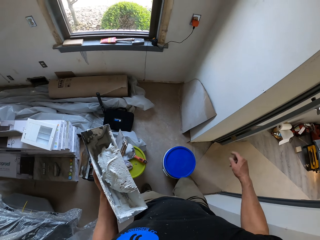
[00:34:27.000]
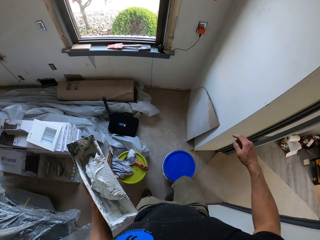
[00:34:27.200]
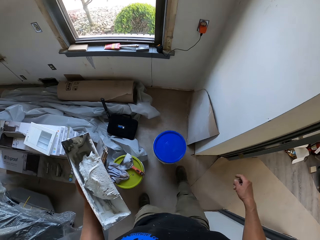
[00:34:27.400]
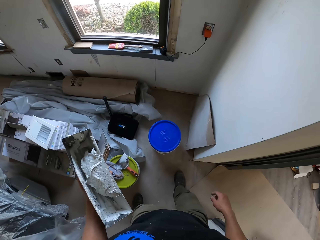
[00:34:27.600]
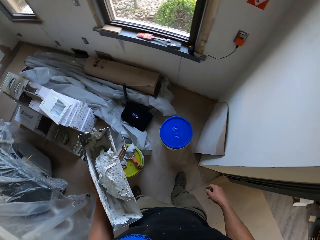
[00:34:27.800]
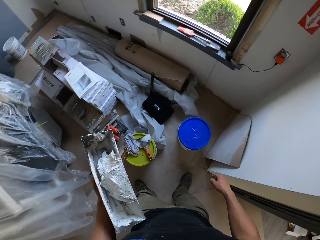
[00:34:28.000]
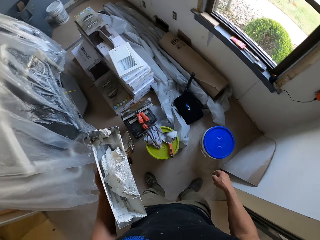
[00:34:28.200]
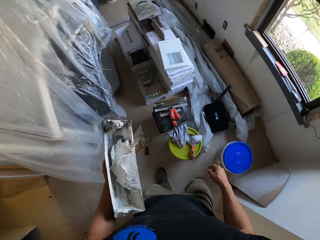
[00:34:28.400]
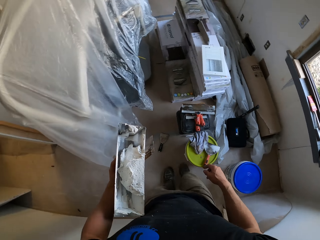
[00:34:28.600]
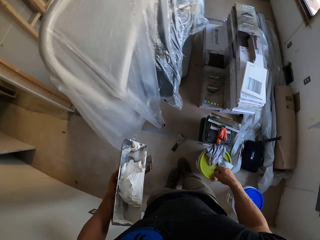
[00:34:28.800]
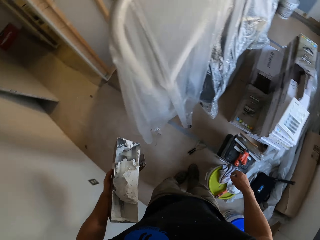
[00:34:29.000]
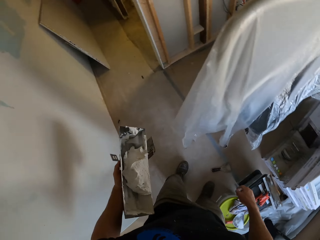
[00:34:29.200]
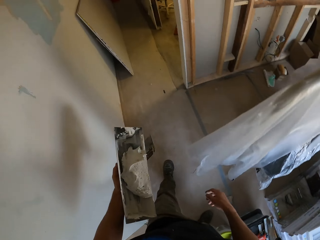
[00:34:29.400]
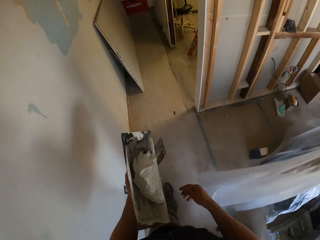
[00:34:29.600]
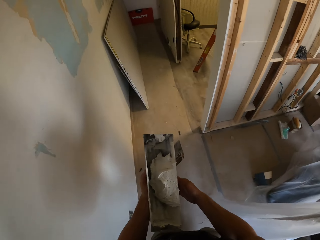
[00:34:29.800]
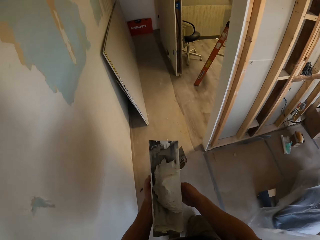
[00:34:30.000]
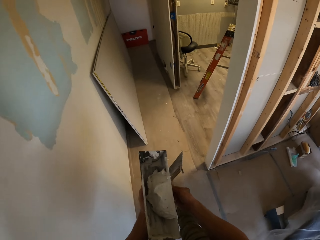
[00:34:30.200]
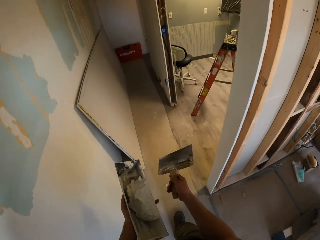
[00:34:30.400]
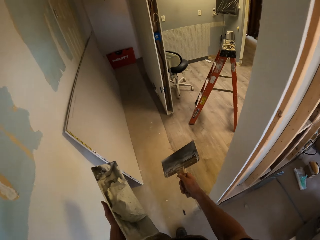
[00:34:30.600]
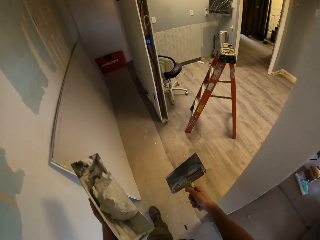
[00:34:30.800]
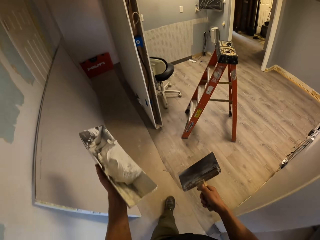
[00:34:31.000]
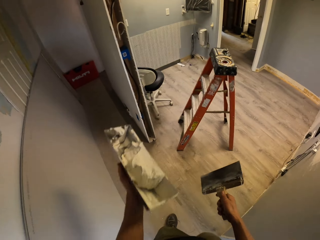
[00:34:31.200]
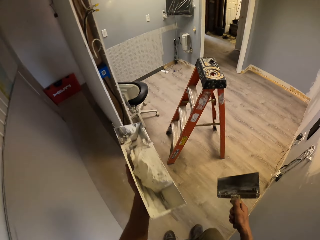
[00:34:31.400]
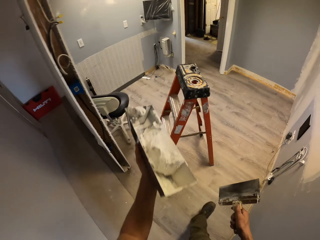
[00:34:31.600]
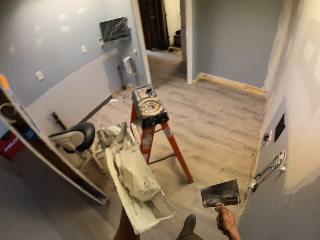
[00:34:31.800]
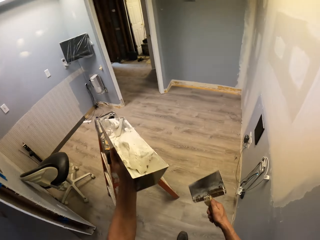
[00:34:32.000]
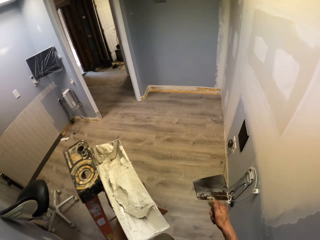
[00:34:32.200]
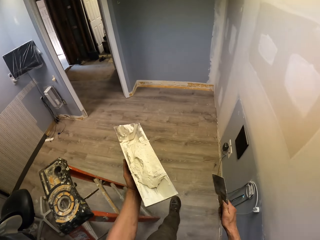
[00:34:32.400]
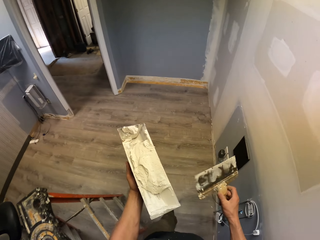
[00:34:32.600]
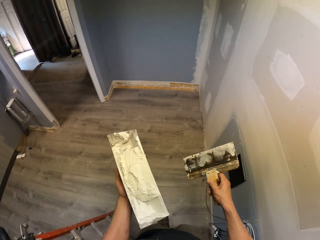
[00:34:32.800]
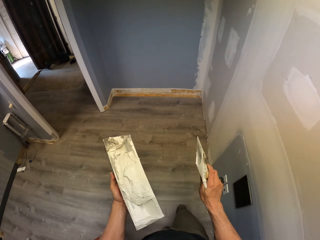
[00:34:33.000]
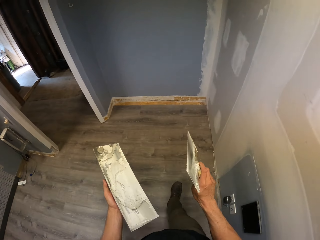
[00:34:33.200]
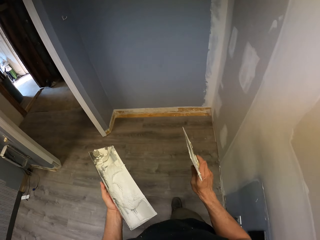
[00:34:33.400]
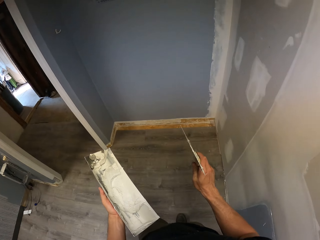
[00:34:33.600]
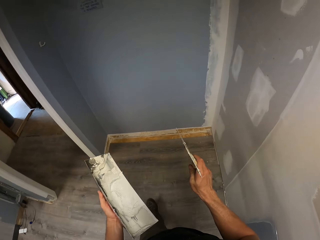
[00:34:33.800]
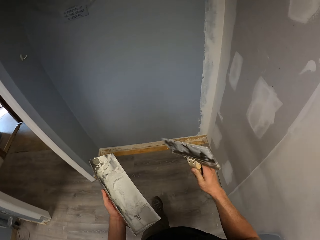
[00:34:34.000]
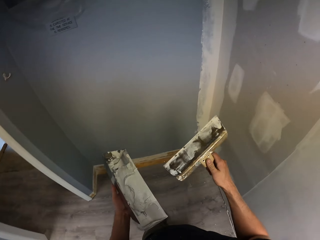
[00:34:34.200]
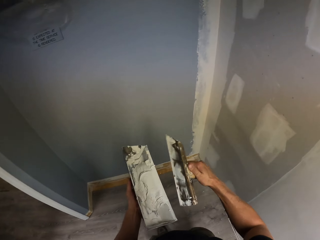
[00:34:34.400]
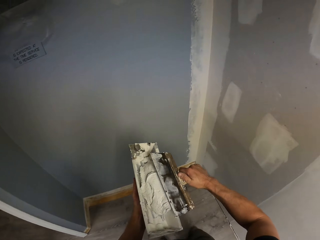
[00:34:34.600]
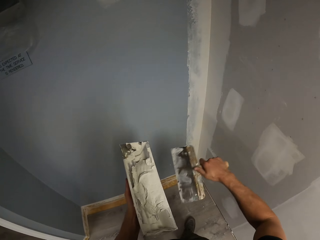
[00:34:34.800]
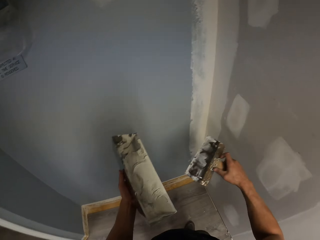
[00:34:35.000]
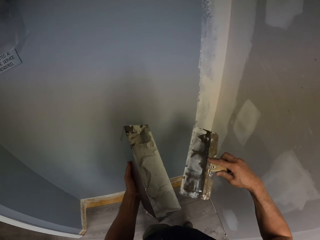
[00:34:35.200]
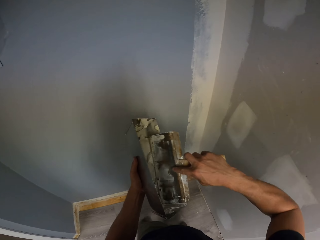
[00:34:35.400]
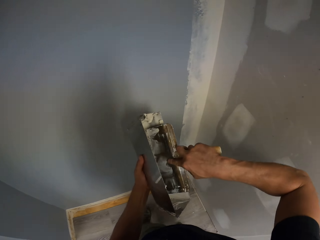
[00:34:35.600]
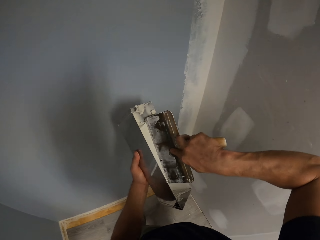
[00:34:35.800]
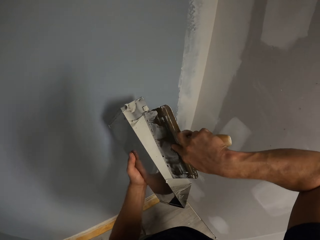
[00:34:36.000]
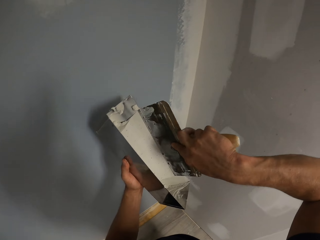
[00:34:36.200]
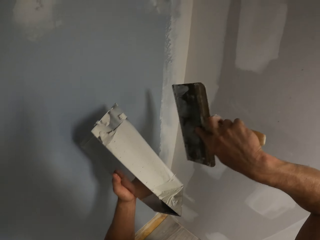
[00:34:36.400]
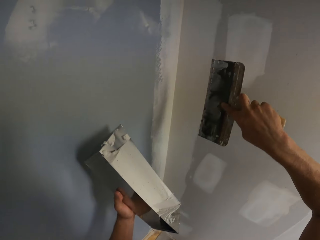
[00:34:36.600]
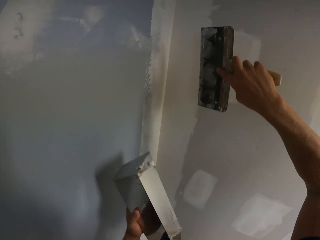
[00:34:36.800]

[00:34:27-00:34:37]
The camera wearer moves the bucket on the floor with his leg. He looks around the house. He walks around the house. He shakes the paints inside the container. He walks around the house. He wipes the trowel on the container. He scoops the paints inside the container with the trowel.

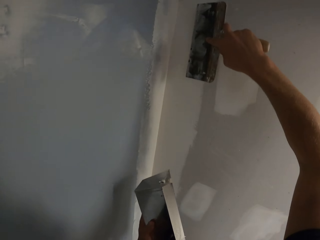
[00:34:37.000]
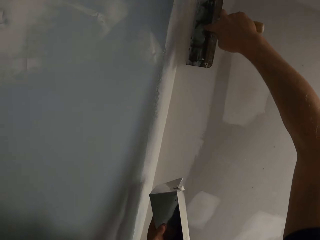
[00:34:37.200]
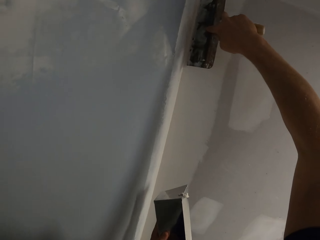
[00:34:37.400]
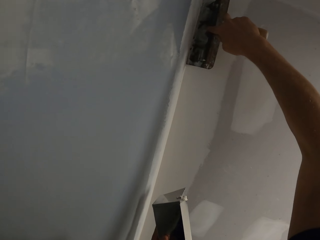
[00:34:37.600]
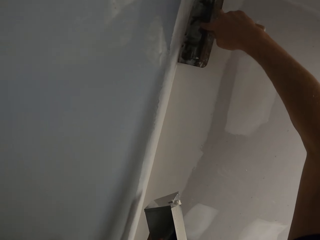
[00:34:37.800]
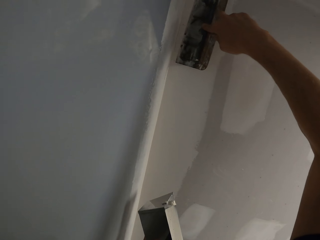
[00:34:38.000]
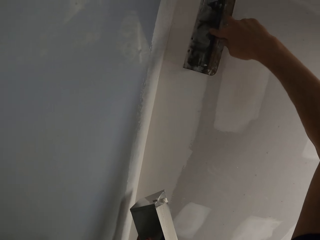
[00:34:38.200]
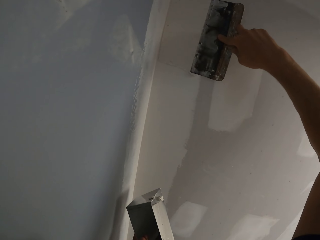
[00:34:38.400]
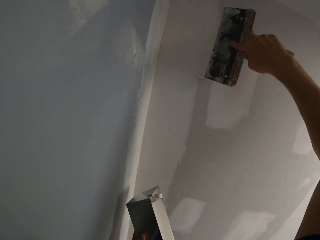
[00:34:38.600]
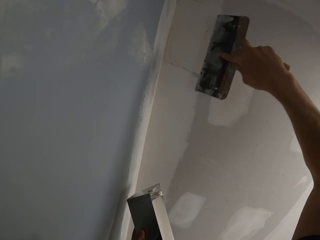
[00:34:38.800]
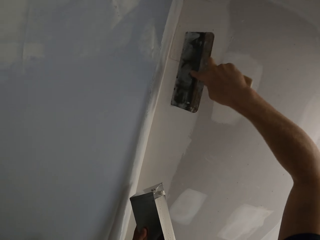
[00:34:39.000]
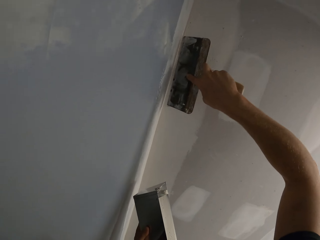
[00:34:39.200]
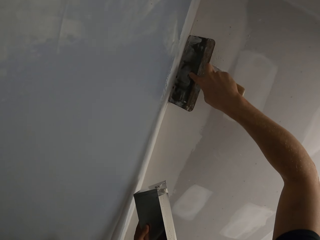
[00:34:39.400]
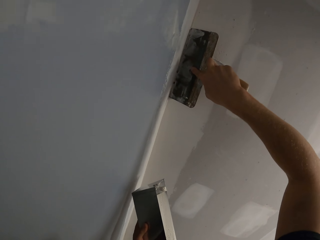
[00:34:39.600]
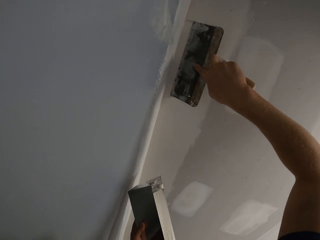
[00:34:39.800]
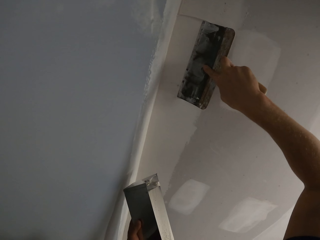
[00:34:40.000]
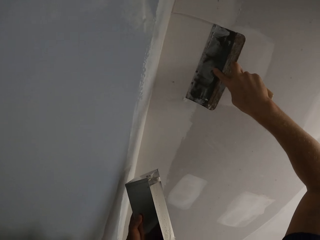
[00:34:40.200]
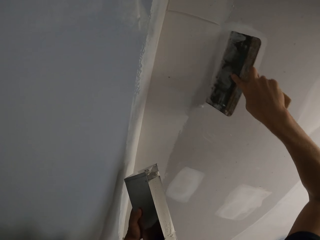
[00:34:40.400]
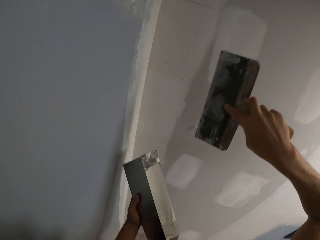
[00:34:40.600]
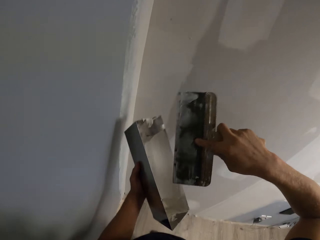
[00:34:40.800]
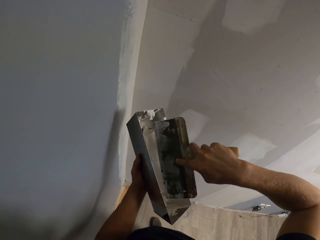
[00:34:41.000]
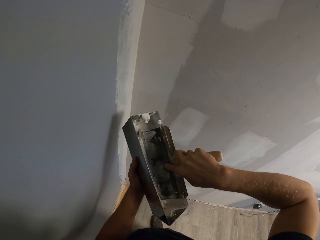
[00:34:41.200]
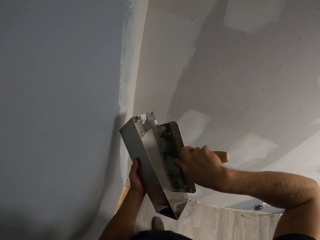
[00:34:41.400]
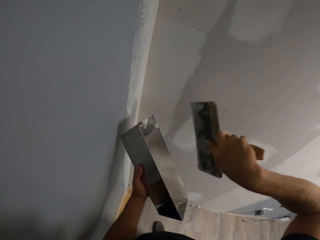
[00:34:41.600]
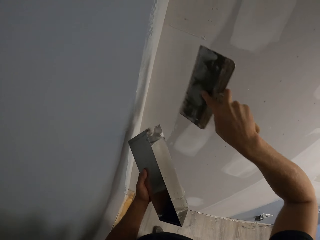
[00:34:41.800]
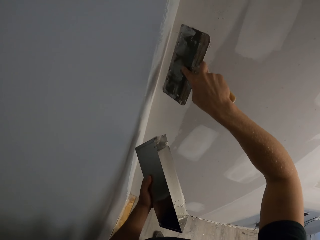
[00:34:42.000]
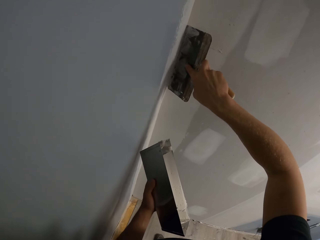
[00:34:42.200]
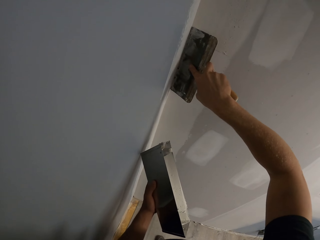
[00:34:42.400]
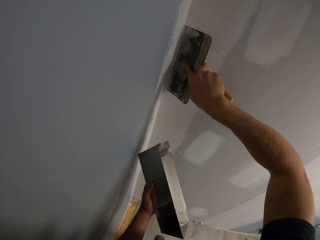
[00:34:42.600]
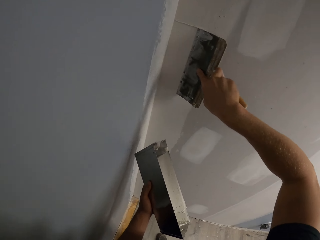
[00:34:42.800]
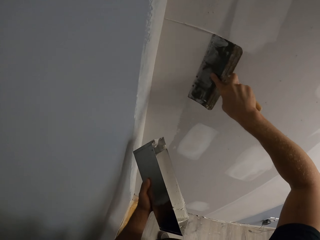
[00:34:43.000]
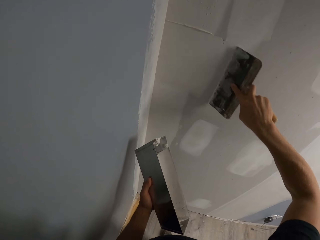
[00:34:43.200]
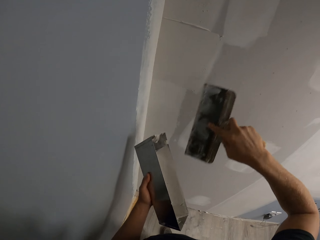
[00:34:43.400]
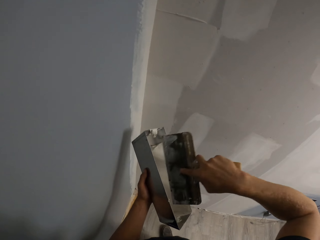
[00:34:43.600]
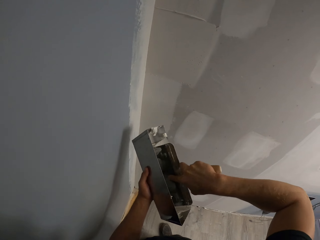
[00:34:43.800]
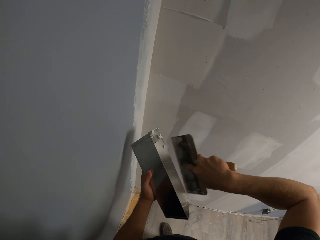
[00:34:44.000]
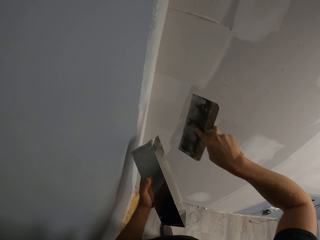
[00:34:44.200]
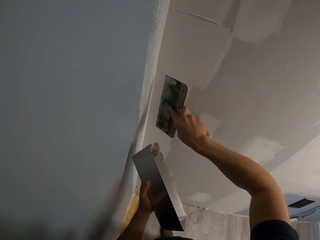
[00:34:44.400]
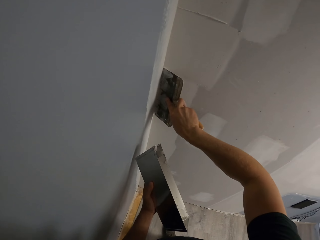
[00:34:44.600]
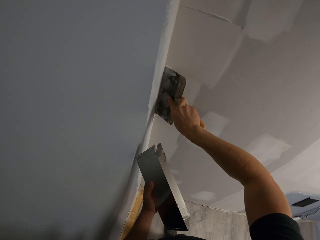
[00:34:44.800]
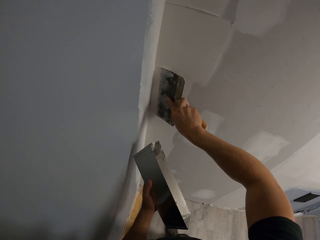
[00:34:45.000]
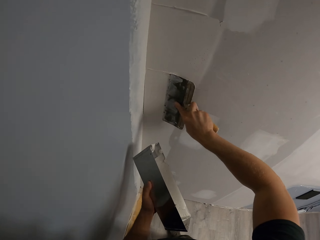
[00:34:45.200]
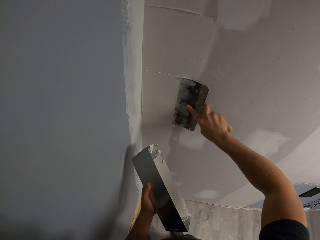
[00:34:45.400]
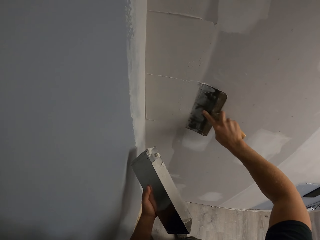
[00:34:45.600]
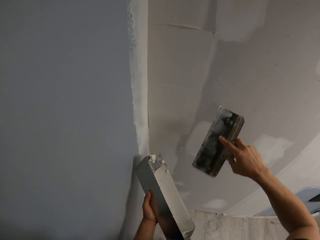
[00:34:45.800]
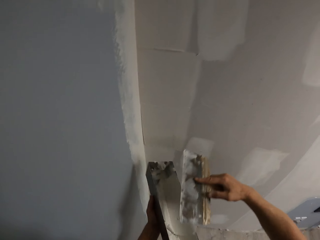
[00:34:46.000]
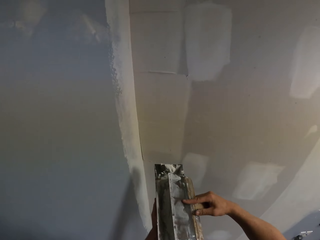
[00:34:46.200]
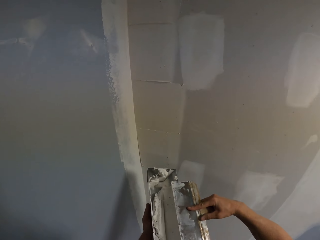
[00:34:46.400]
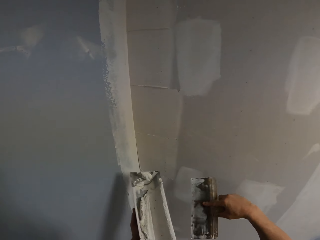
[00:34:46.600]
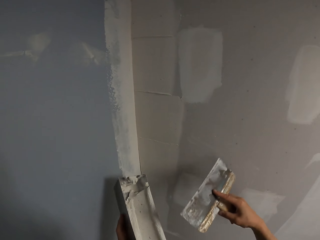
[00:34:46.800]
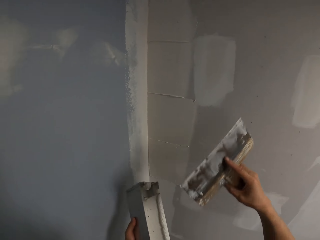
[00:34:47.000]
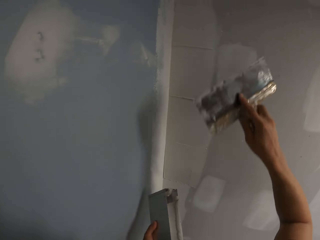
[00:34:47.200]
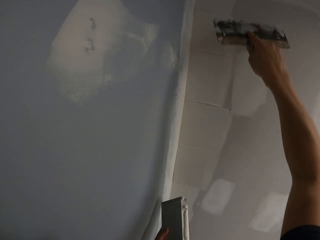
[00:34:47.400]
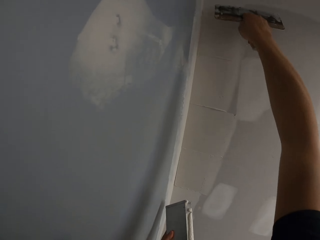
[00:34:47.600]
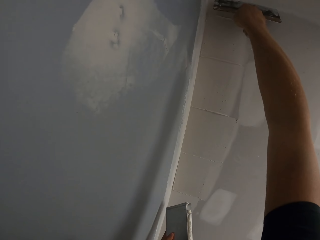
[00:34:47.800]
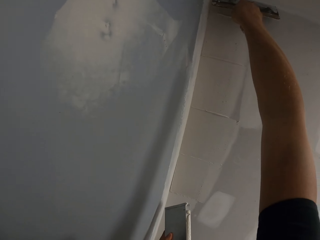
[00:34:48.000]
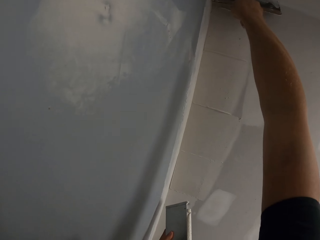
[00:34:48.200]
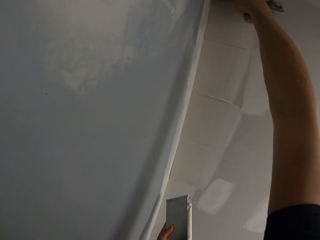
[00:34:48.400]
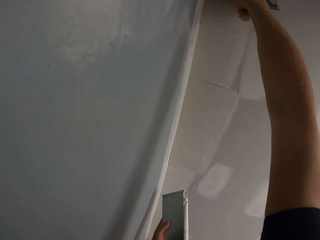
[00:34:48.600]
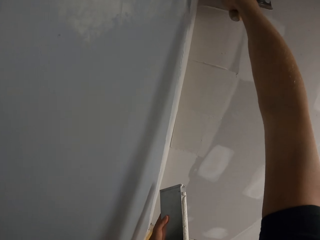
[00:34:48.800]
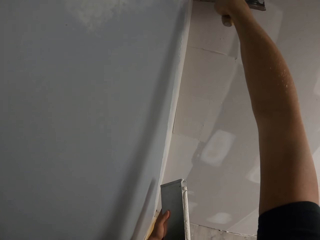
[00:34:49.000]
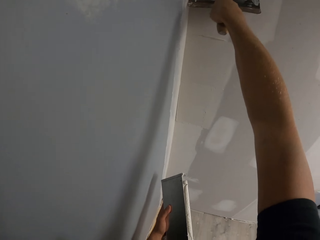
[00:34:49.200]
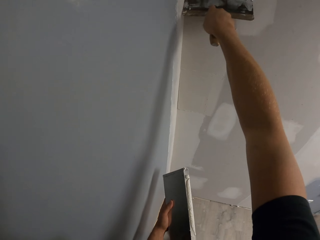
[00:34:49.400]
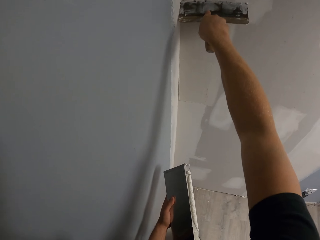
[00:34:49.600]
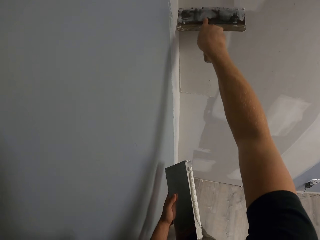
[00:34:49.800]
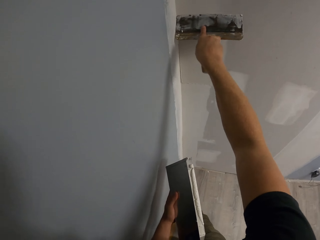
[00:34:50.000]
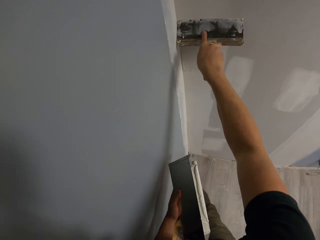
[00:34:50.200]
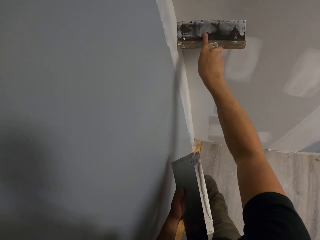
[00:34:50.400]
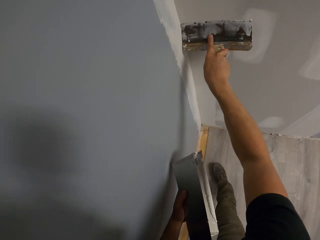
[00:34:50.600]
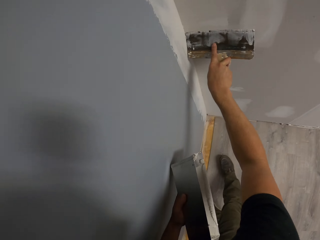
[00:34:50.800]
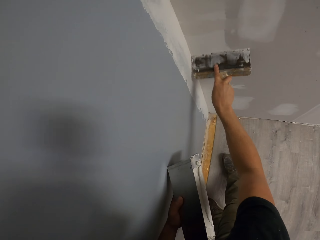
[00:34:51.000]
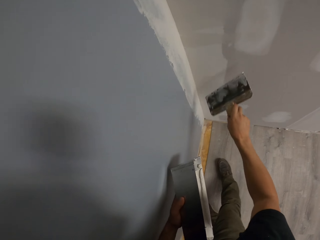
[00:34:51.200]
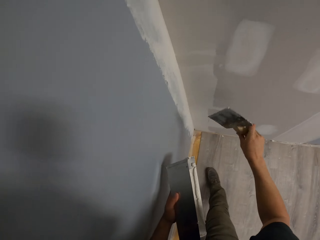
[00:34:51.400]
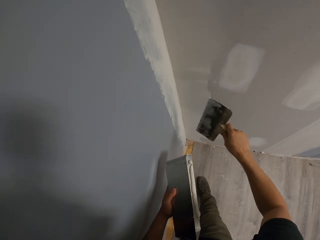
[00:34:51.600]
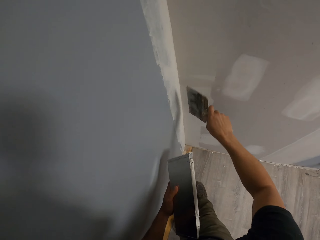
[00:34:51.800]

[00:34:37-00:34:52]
The camera wearer paints the wall with a trowel. They scoop the paints inside the container with the trowel. They paint the wall with the trowel. They scoop the paints inside the container with the trowel. They paint the wall with the trowel. They put a brush into the container. They wipe the trowel on the container. They paint the wall with the trowel.
